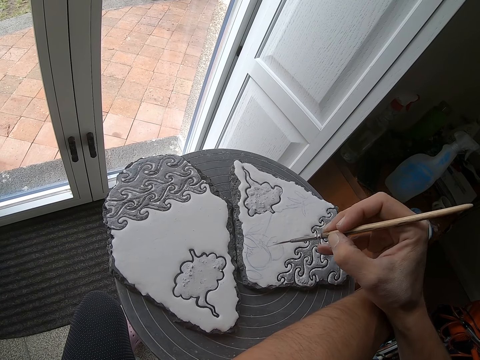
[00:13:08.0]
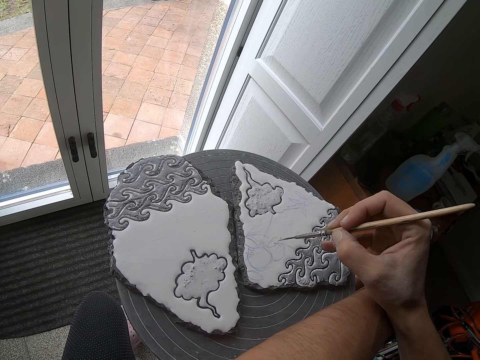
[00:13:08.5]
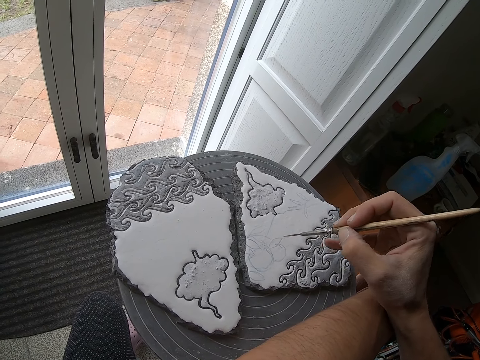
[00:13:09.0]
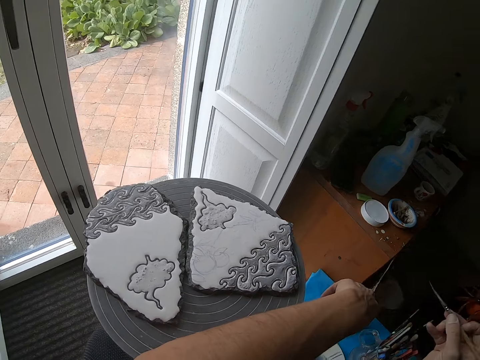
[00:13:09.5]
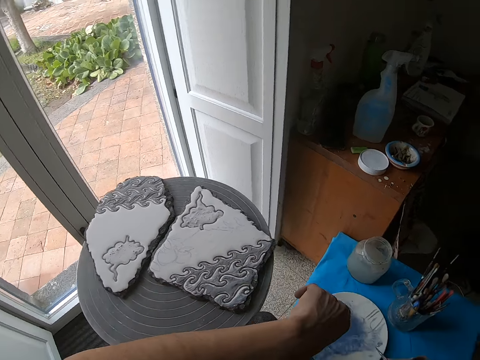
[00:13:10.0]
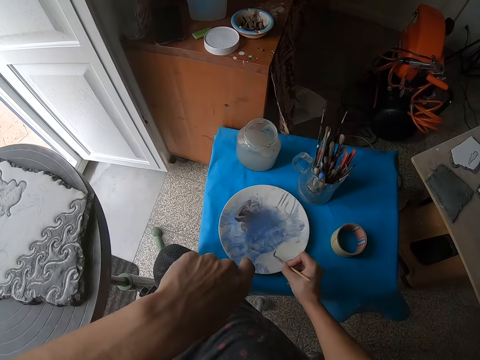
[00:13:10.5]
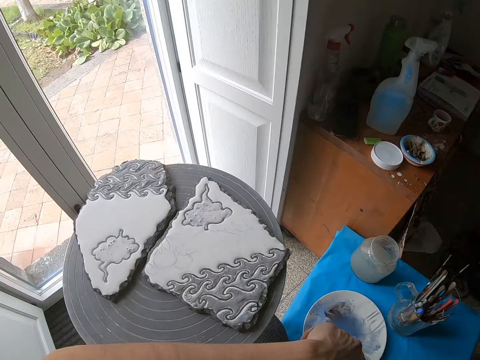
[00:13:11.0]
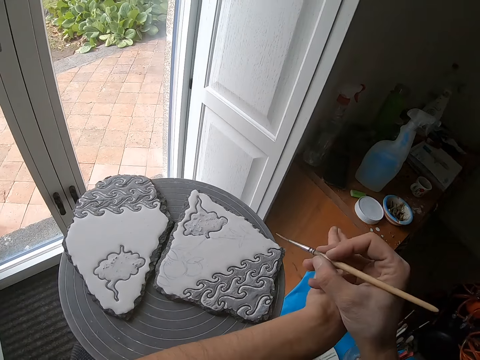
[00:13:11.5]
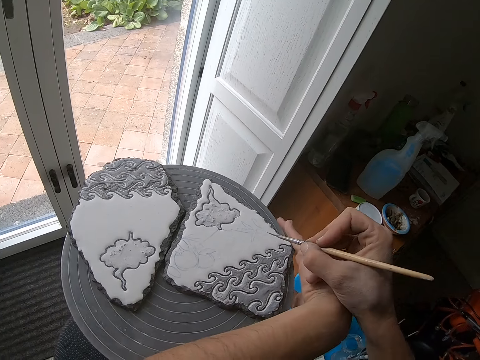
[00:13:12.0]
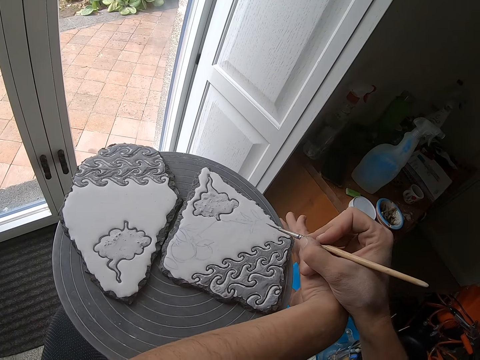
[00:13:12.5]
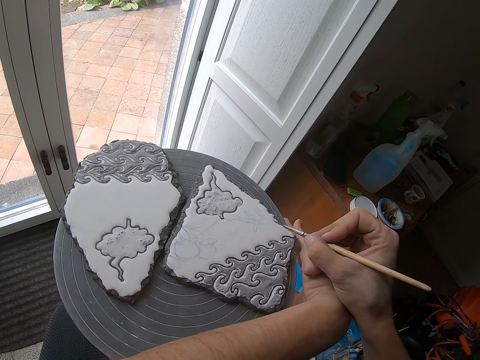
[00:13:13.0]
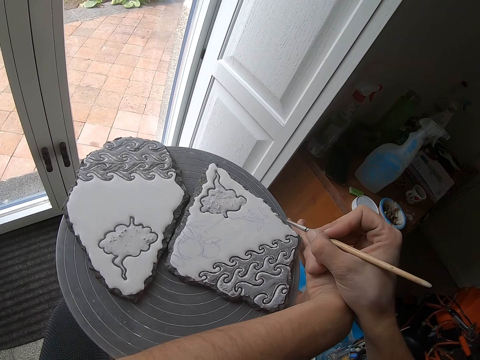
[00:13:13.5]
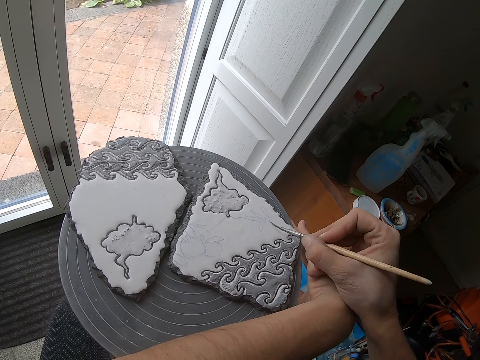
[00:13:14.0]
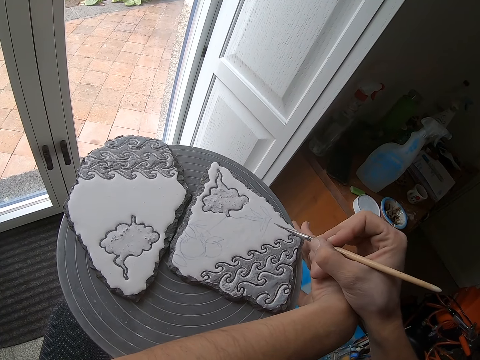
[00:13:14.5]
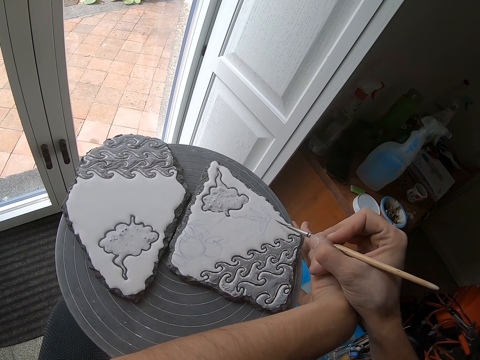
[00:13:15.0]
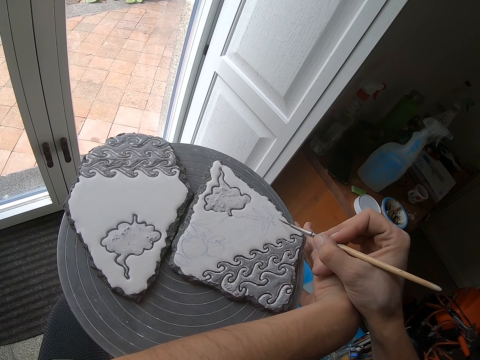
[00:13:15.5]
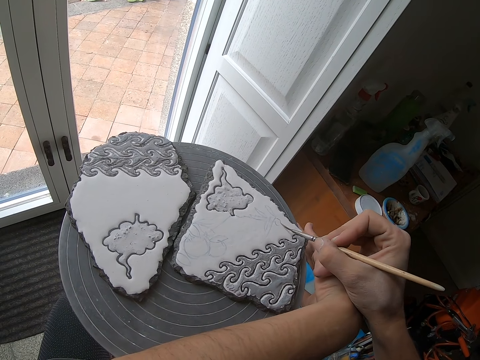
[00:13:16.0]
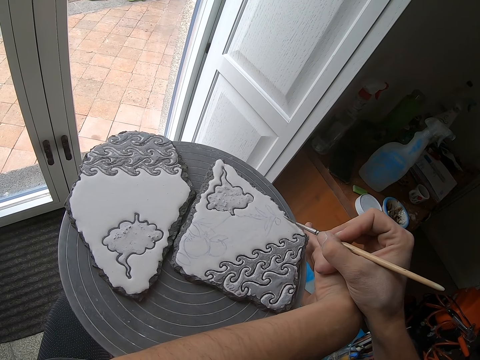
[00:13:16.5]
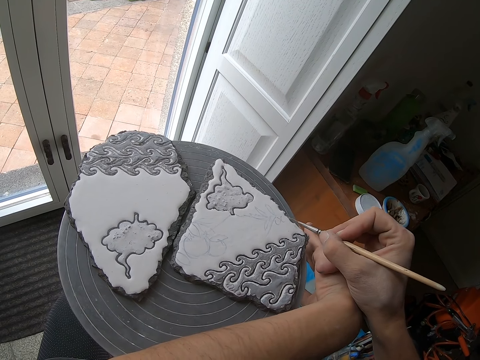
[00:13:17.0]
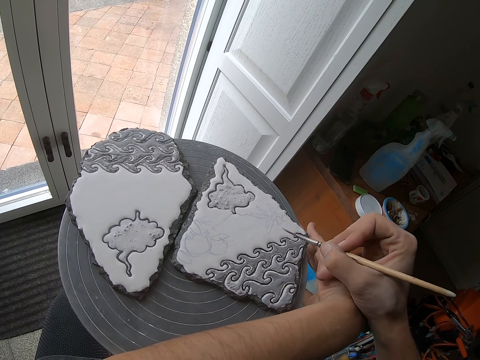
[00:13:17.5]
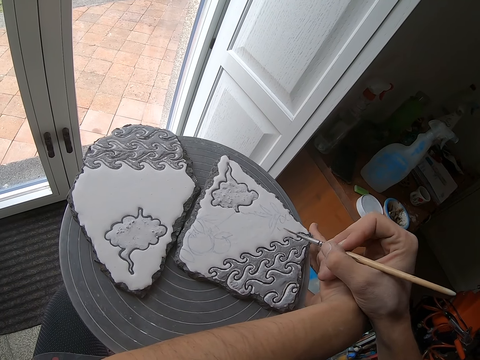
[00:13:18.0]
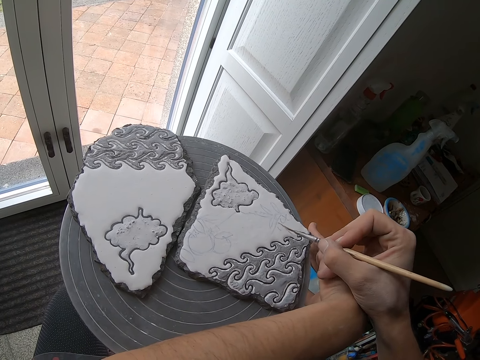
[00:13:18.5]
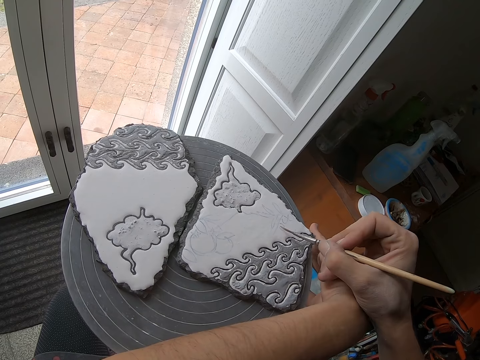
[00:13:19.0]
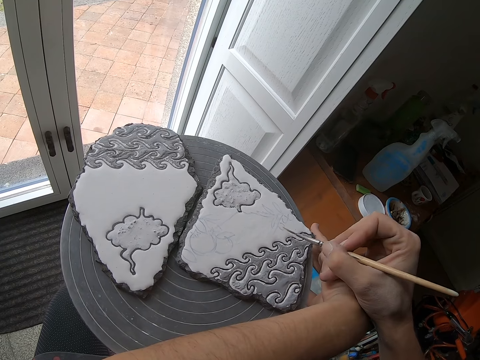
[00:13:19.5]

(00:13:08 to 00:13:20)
The camera wearer dips a paintbrush in paint. He wipes the paint brush in the mixed color on the plate with his right hand. He designs the ceramic craft on the pottery wheel with the paint brush in his right hand.

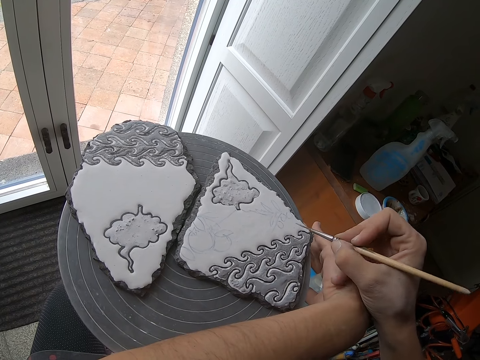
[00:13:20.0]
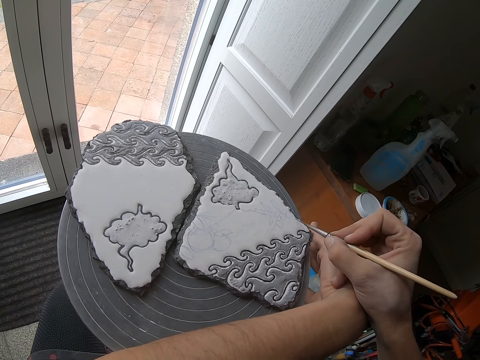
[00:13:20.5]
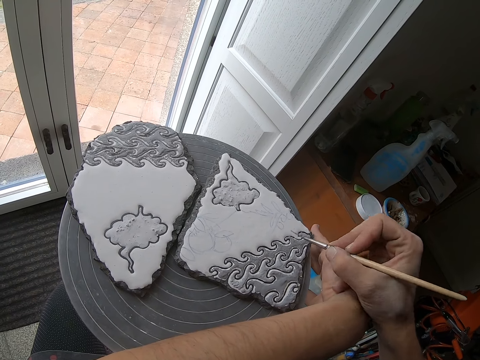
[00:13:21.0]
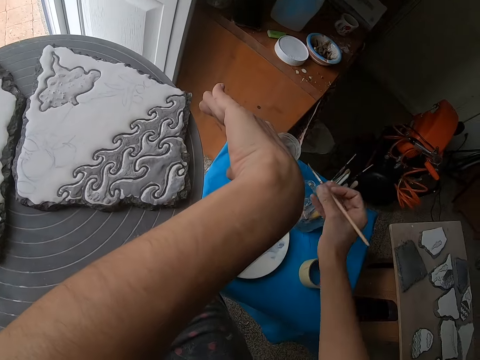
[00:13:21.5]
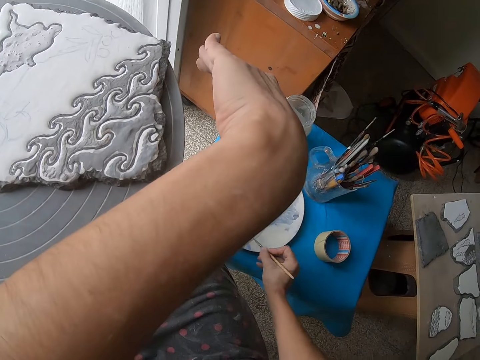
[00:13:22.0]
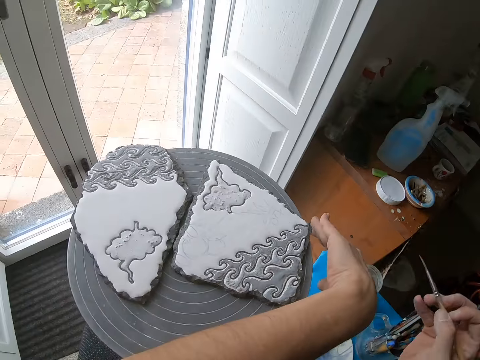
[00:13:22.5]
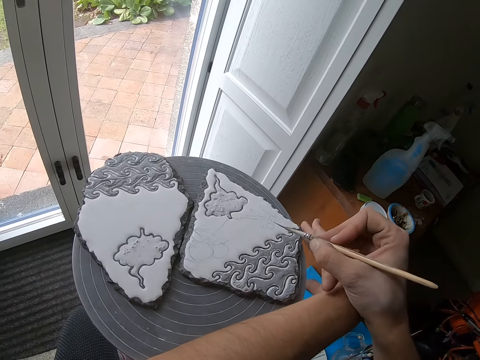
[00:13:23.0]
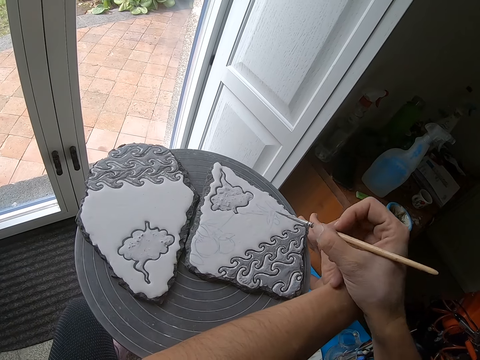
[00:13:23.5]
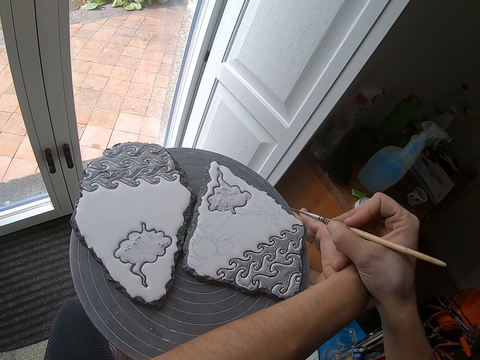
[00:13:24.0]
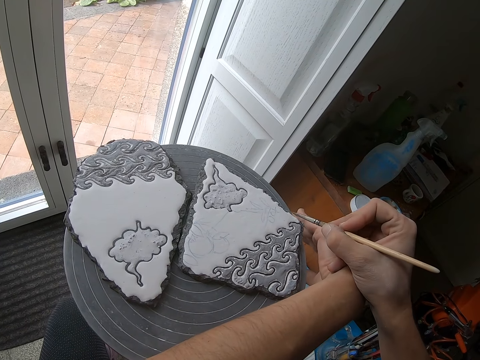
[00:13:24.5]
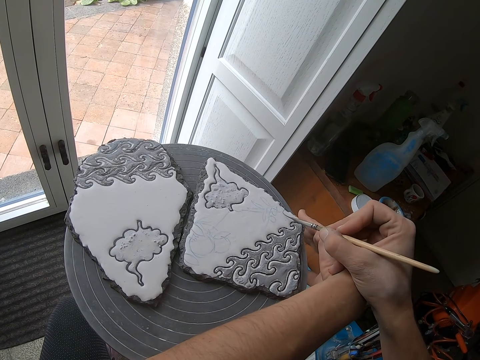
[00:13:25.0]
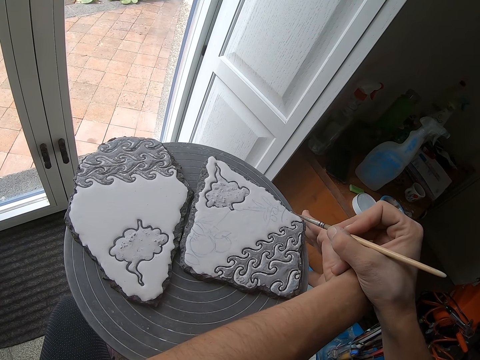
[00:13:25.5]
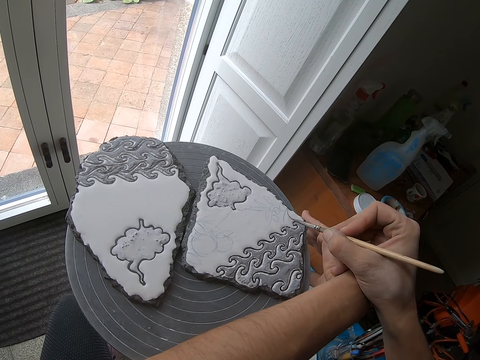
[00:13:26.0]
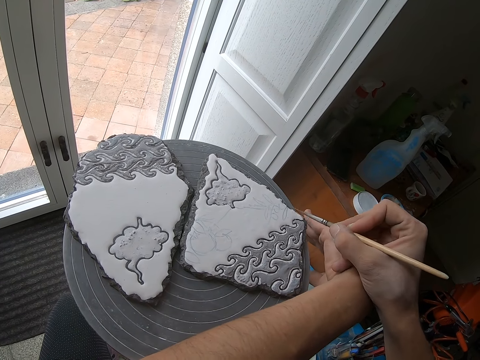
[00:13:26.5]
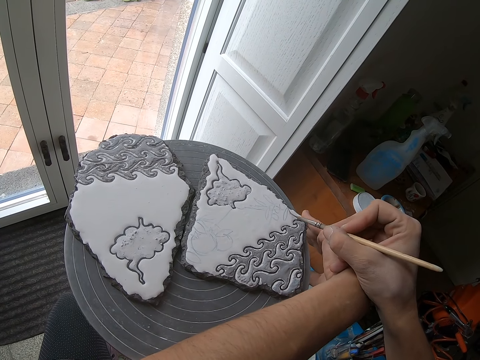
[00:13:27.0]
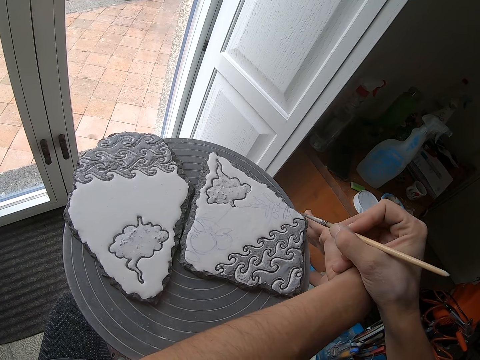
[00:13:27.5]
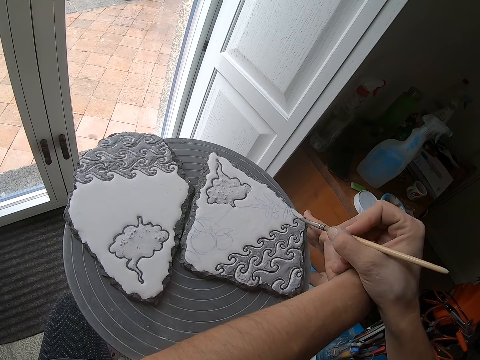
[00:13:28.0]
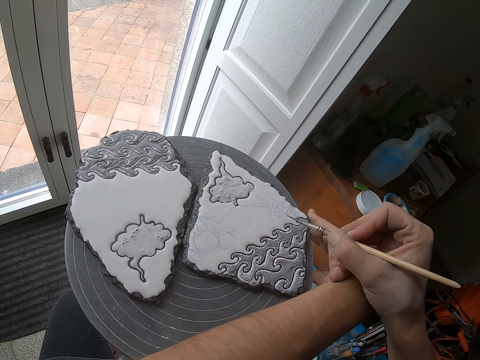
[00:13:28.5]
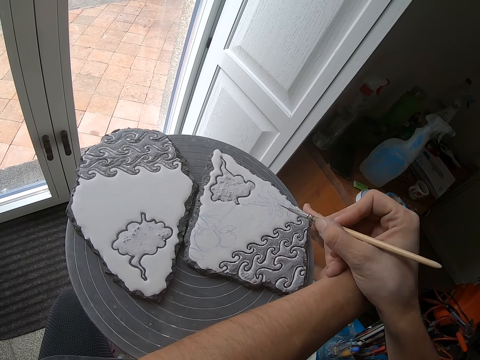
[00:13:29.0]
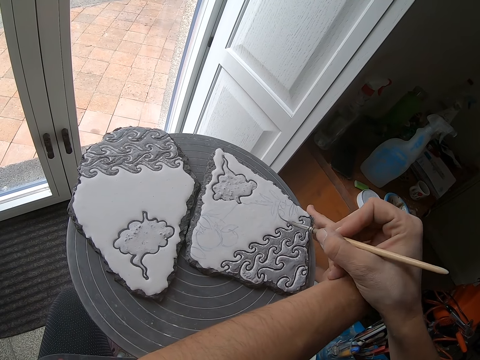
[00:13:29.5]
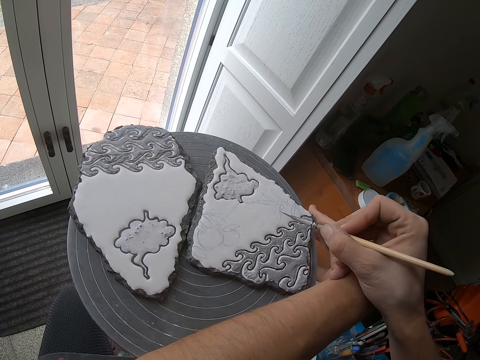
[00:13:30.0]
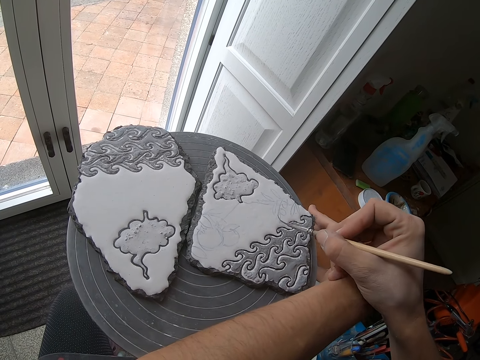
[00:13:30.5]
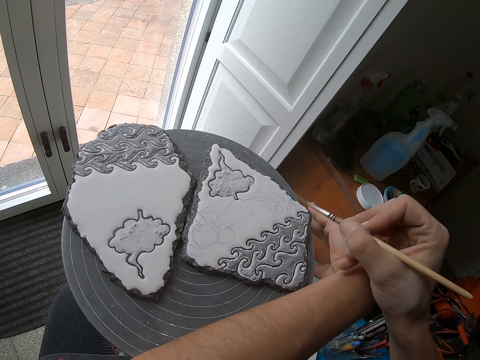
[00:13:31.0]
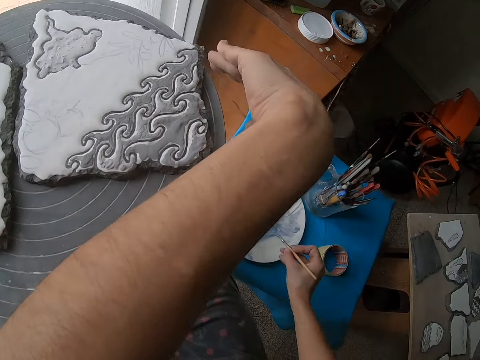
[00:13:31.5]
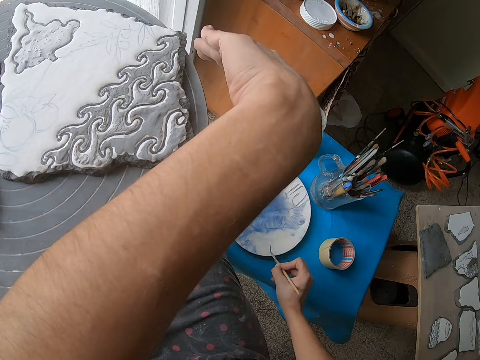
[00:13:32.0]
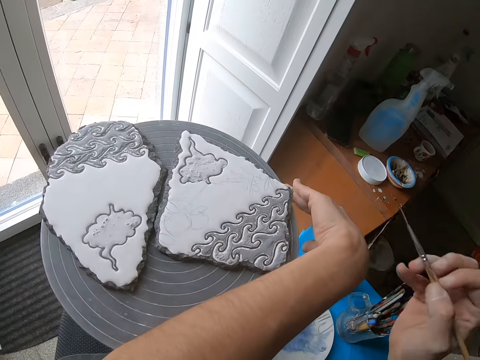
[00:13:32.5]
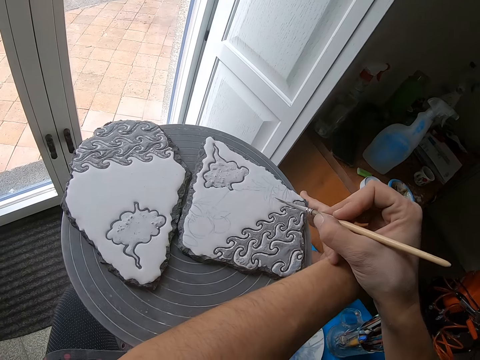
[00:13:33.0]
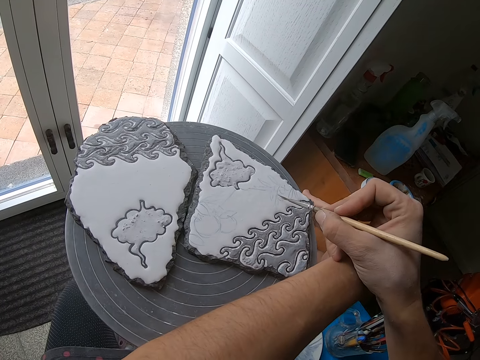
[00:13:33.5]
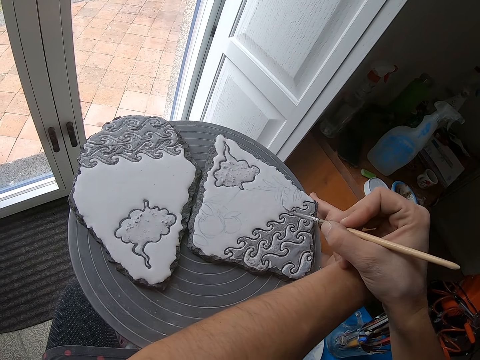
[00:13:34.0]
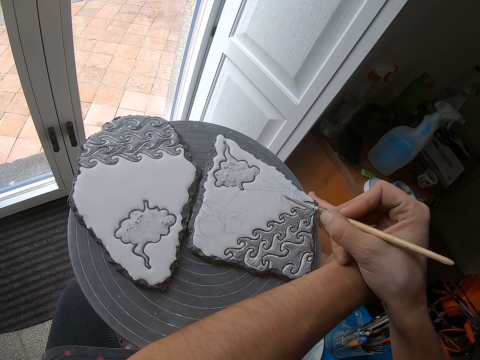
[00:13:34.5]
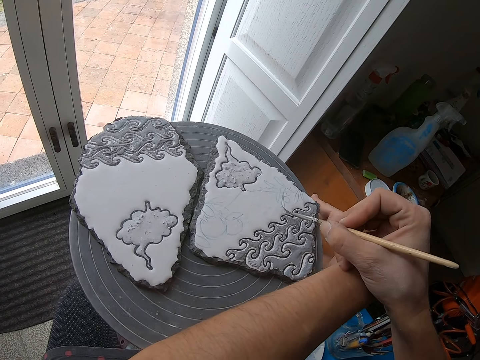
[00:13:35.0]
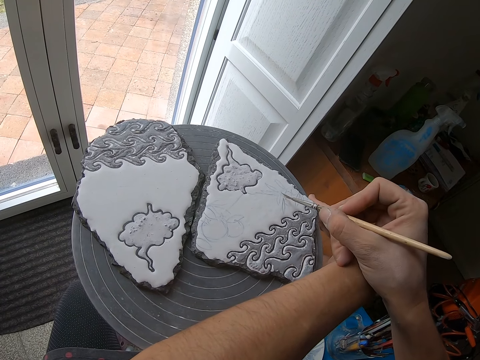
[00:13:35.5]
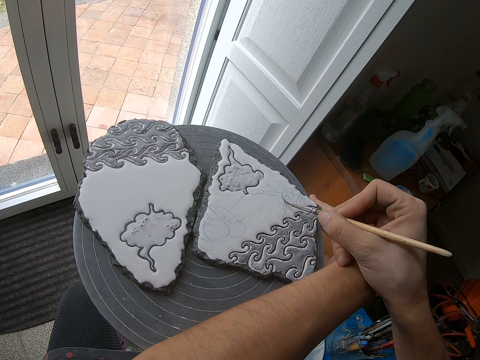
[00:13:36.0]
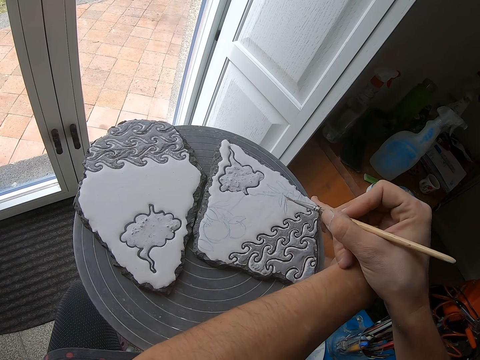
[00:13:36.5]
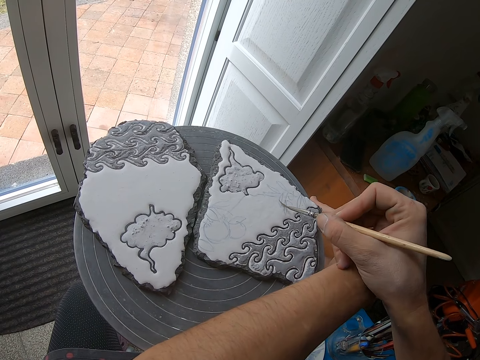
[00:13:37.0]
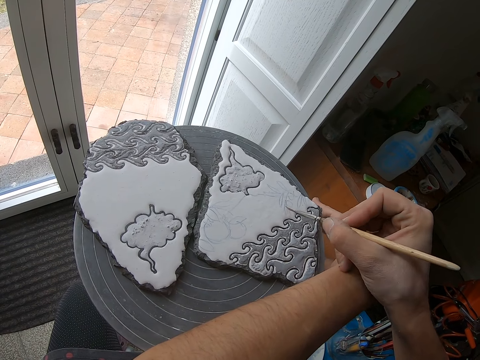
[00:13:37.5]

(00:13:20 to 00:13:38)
The camera wearer wipes the paint brush in the mixed color on the plate with his right hand. He dips the paintbrush in the paint. He designs the ceramic craft on the pottery wheel with the paint brush in his right hand. He wipes the paint brush in the mixed color on the plate with his right hand. He dips the paintbrush in the paint. He designs the ceramic craft on the pottery wheel with the paint brush in his right hand.
